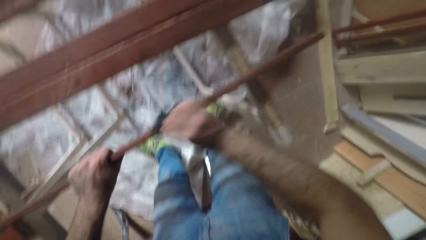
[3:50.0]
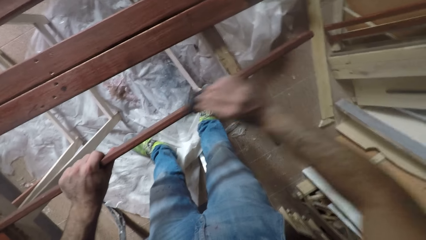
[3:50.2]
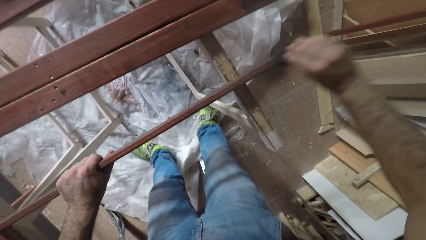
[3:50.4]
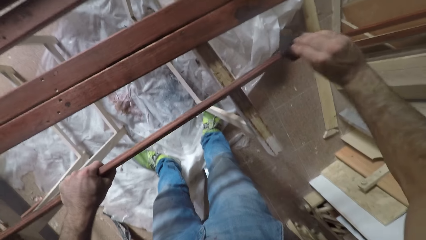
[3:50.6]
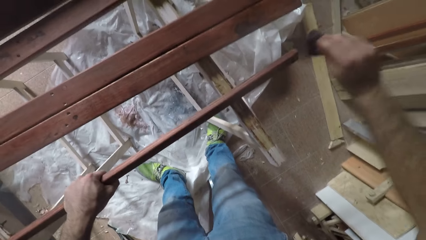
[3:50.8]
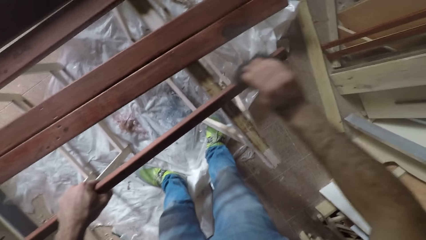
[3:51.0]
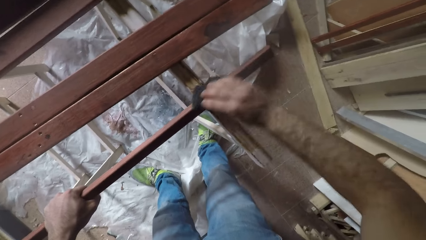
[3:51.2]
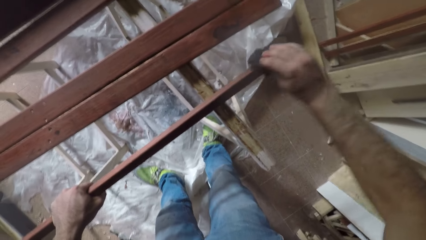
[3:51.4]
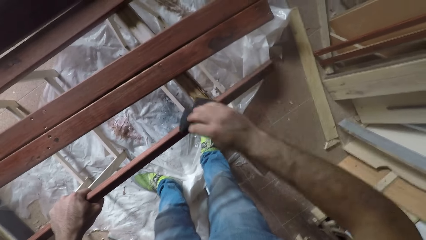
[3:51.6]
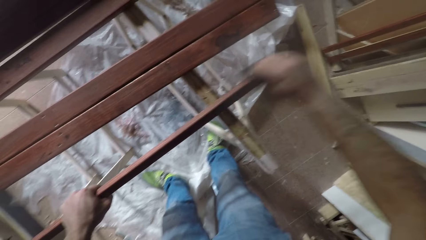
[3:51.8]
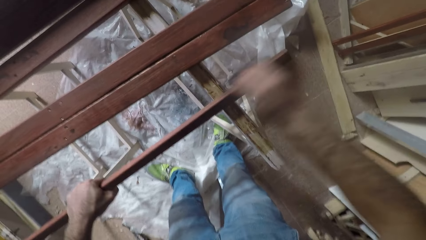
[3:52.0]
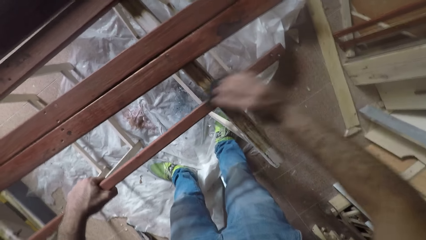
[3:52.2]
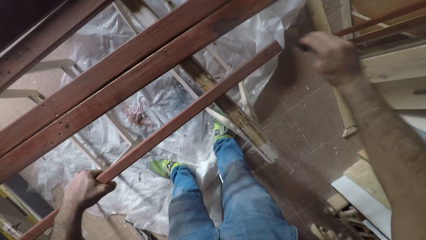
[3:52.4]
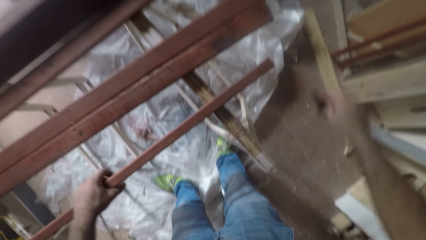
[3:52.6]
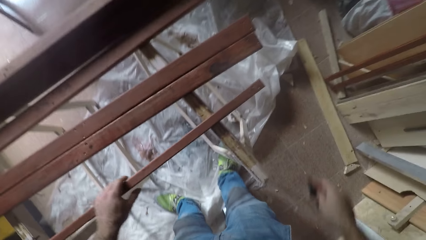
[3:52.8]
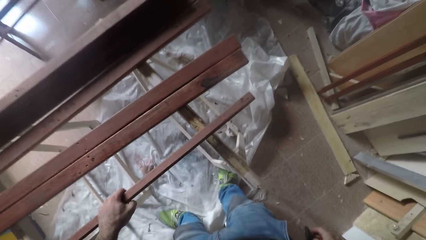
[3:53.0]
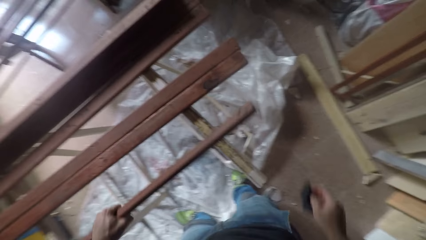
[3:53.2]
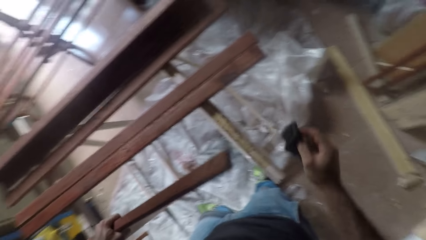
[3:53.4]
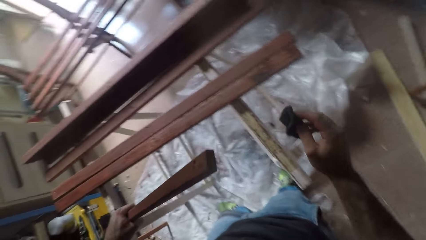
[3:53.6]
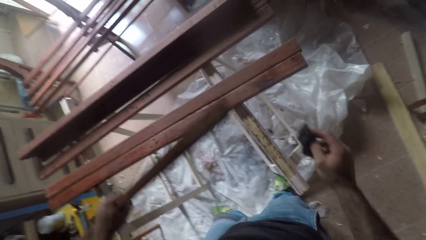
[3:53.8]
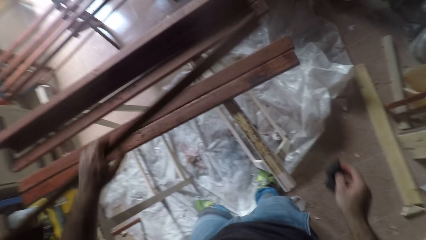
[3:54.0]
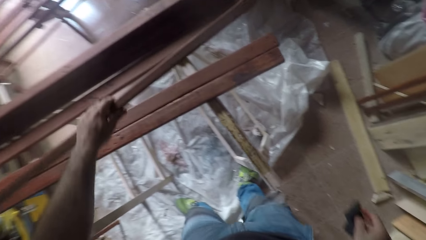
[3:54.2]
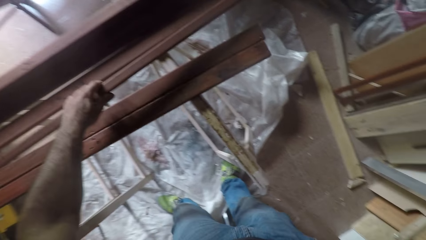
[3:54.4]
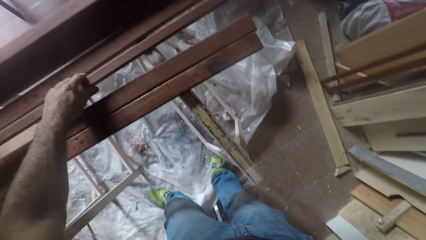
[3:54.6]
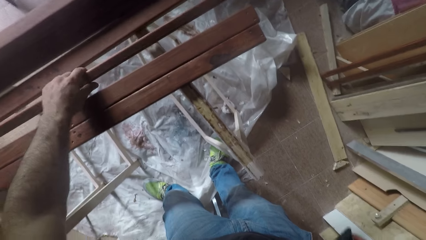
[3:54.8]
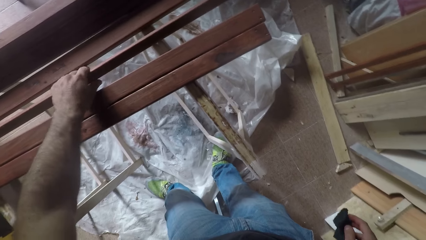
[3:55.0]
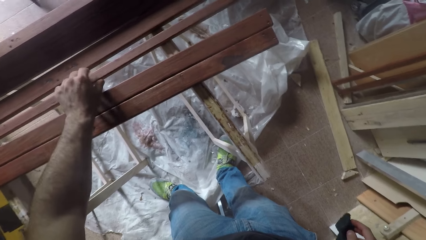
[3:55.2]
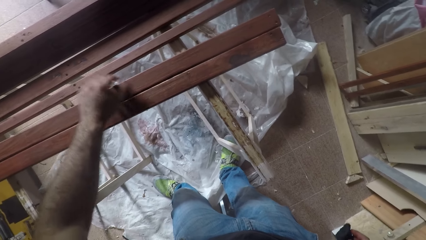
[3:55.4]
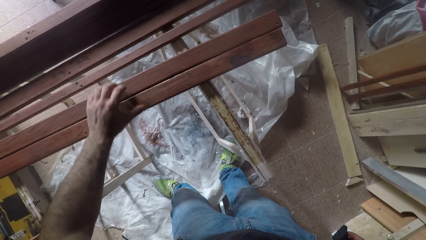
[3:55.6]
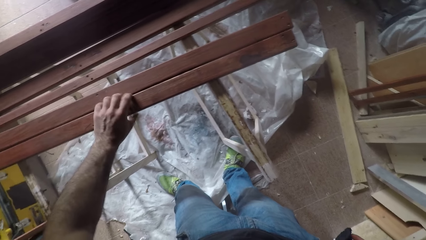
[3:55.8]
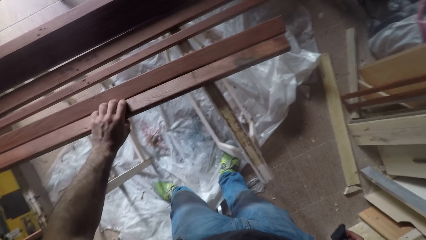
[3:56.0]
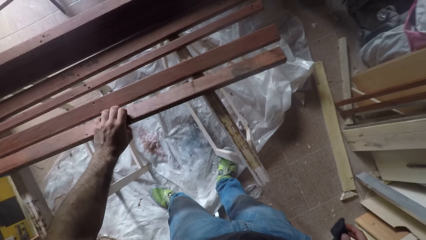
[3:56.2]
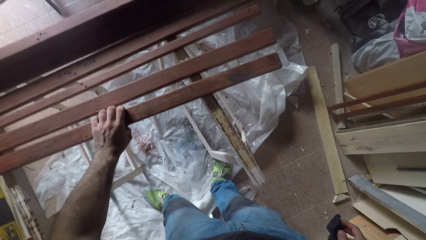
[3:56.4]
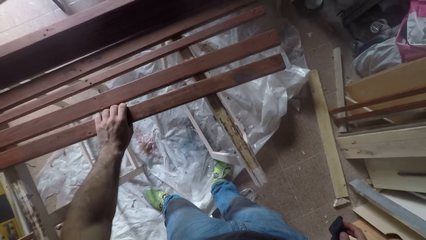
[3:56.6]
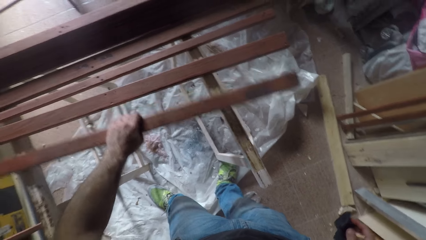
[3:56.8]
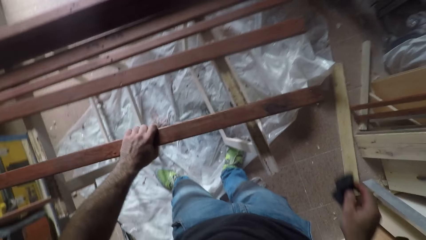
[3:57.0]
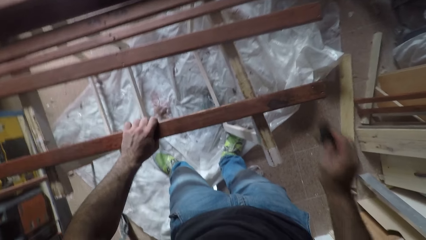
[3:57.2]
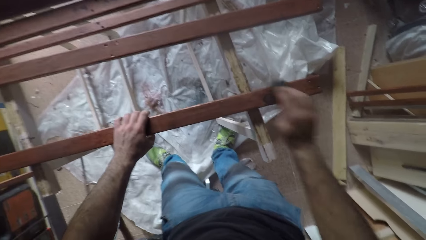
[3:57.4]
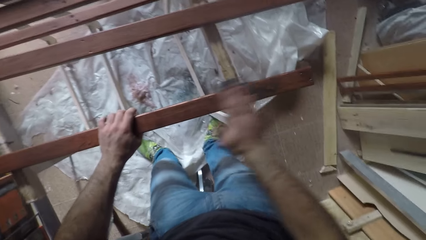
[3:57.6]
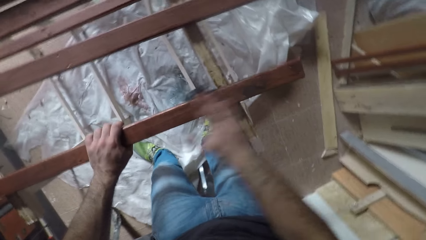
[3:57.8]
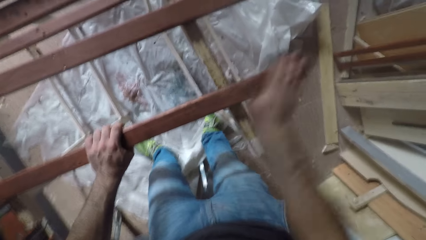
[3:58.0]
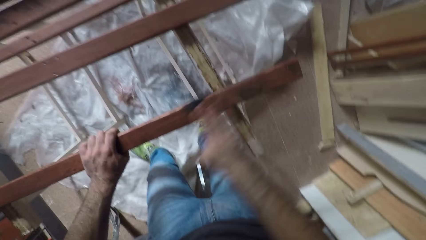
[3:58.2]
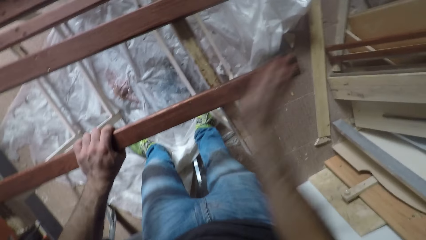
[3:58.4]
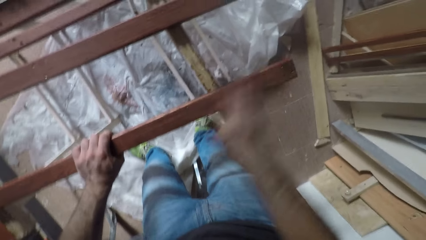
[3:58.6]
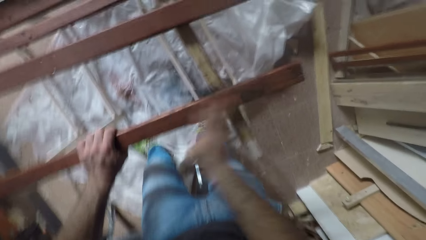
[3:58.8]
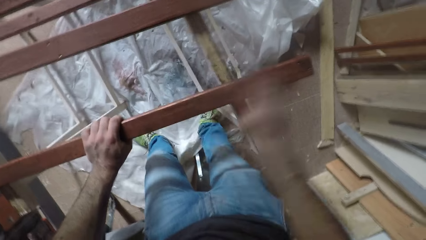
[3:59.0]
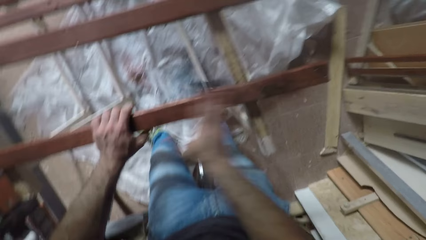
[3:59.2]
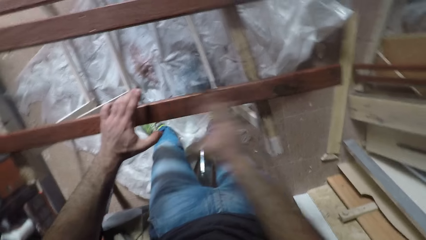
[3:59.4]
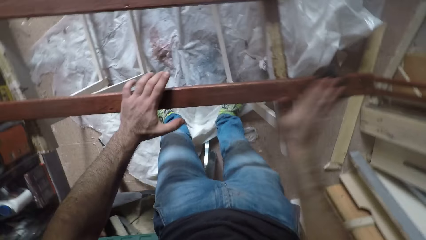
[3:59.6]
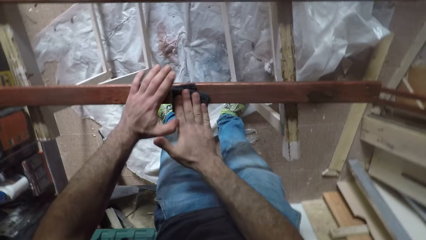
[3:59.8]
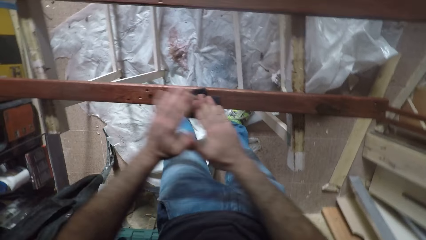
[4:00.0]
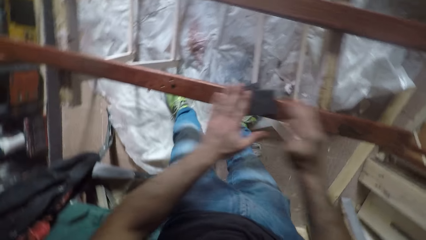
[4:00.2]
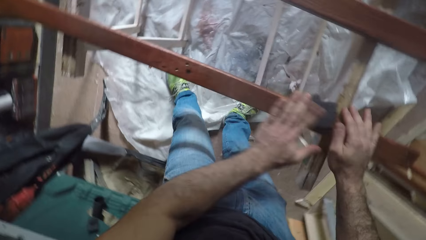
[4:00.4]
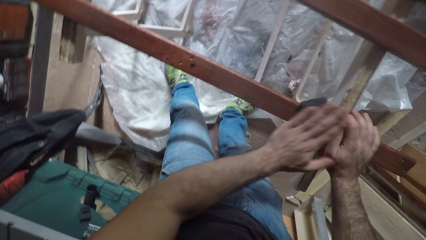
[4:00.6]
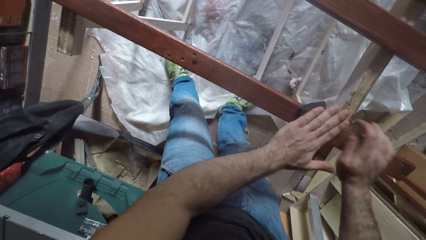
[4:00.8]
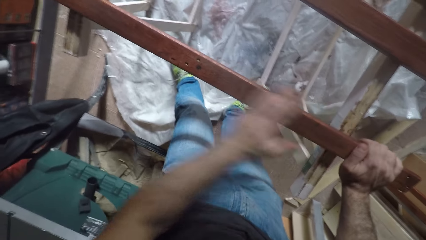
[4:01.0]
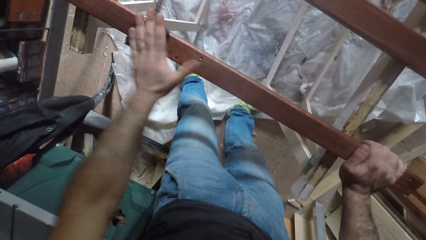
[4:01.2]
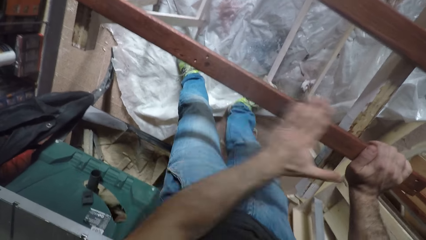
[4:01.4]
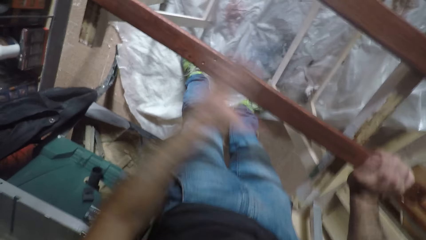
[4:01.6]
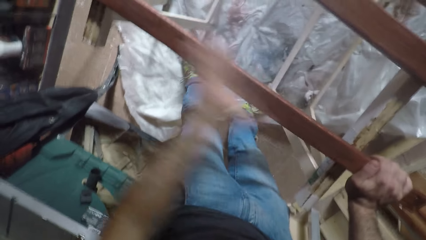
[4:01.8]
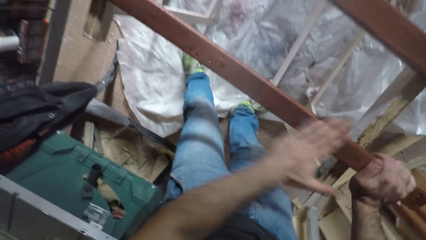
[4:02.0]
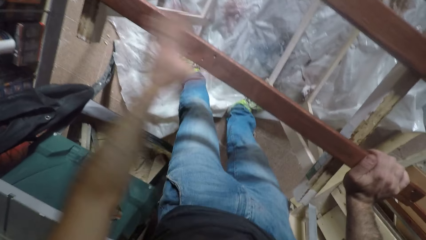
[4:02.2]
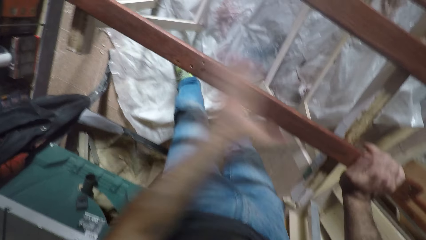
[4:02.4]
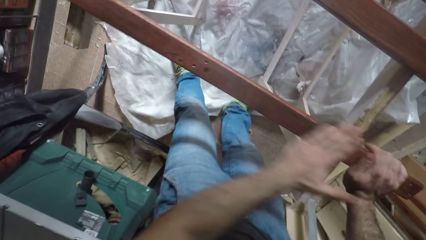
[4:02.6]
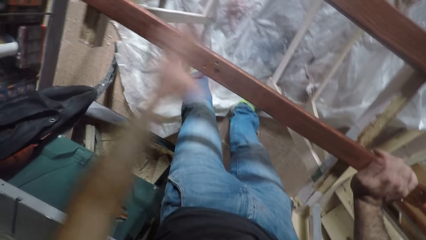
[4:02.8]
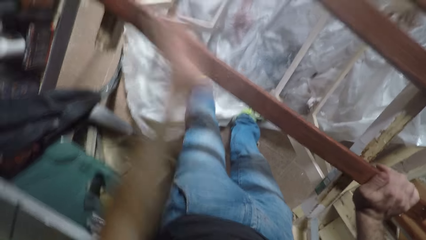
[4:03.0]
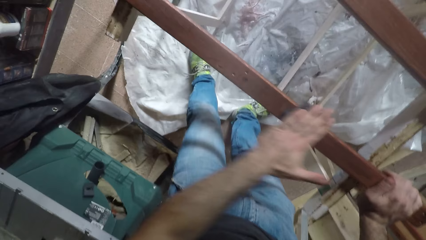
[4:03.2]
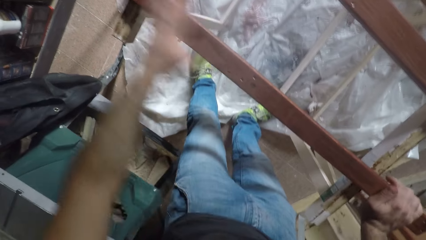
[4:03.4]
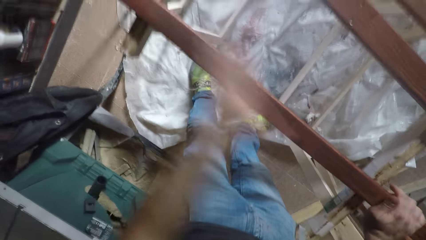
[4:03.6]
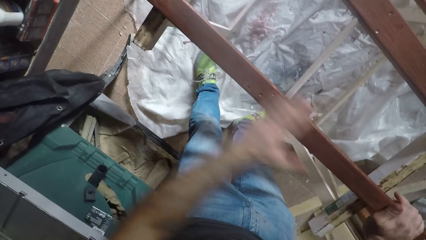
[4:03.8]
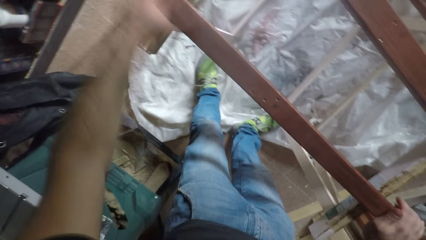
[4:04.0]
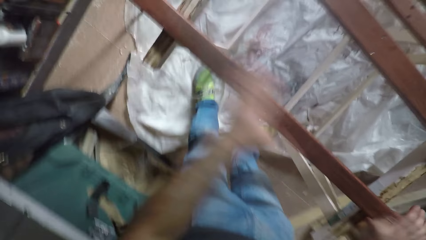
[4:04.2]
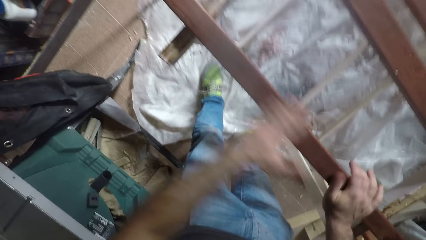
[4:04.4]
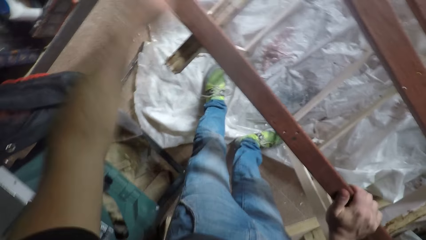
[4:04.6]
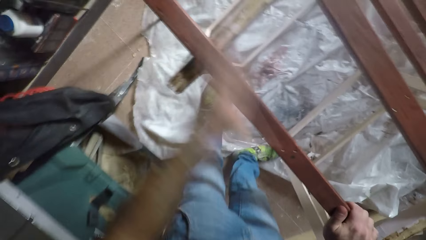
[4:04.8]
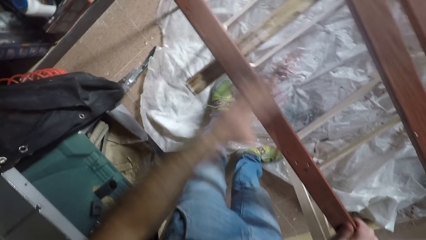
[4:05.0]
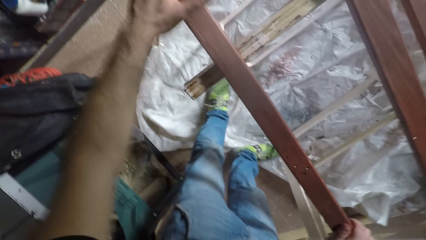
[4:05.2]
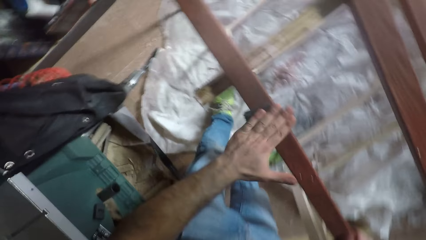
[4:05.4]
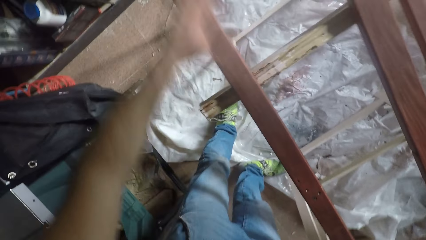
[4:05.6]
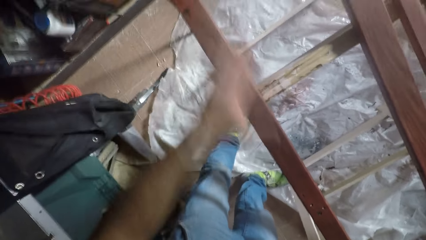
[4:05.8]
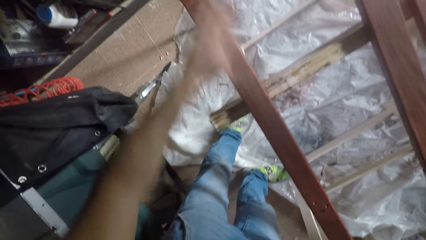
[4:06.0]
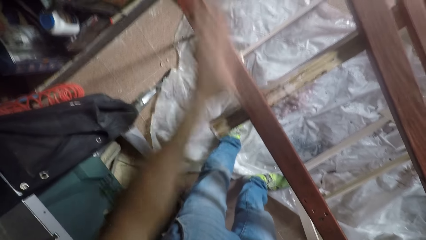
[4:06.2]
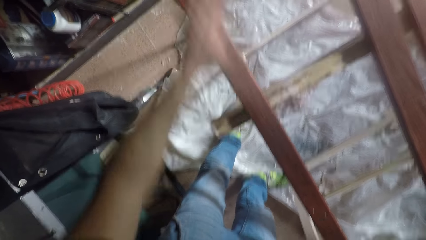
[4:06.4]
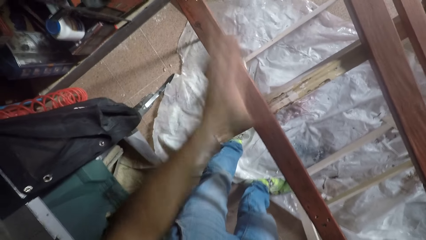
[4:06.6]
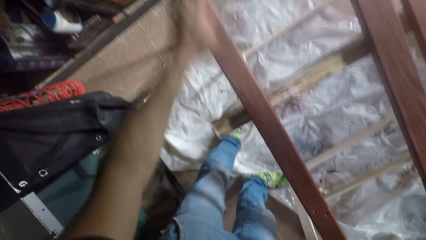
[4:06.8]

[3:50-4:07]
The camera wearer turns the wood. They stop sandpapering the rod. They pick up the wood. They raise the rod and drop the rod close to the rods on the end of the sawhorse. They pick up another rod, move the rod on the edge of the sawhorse close to them, and sandpaper the rod.
